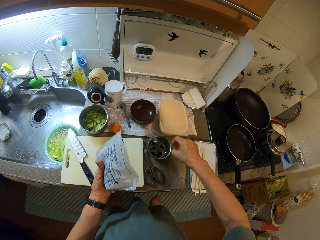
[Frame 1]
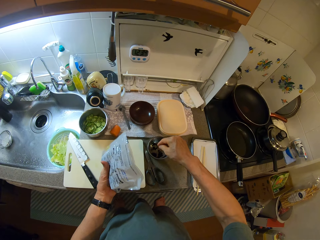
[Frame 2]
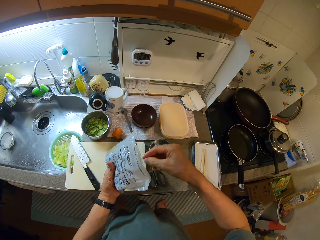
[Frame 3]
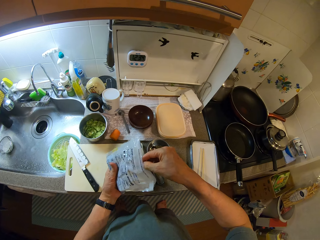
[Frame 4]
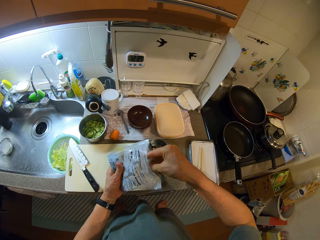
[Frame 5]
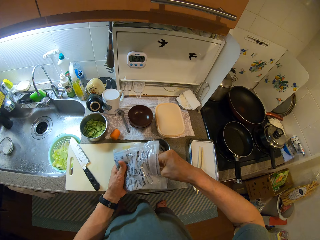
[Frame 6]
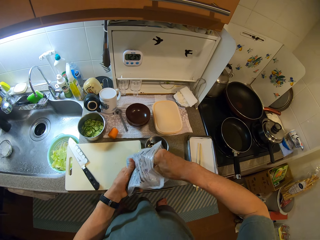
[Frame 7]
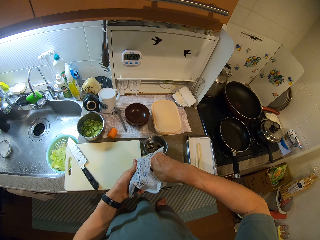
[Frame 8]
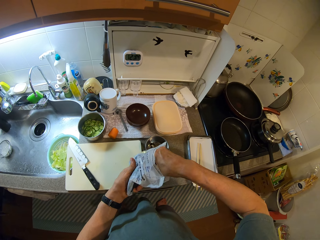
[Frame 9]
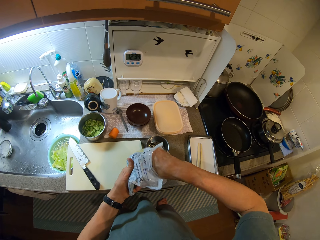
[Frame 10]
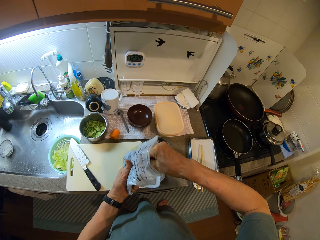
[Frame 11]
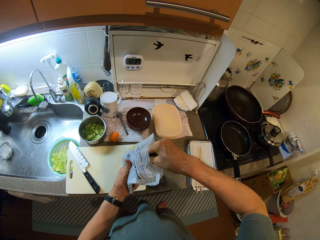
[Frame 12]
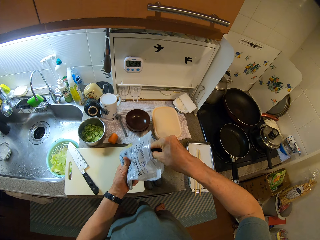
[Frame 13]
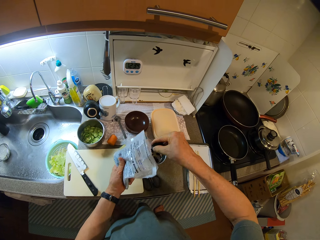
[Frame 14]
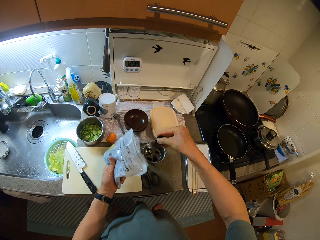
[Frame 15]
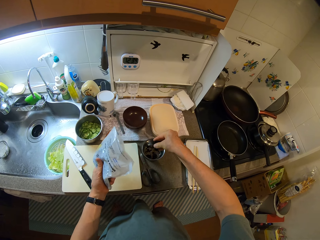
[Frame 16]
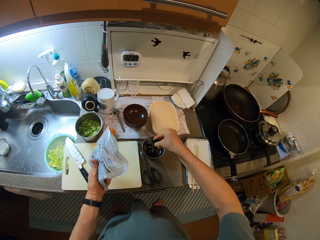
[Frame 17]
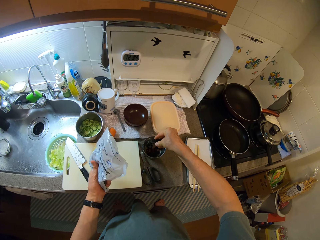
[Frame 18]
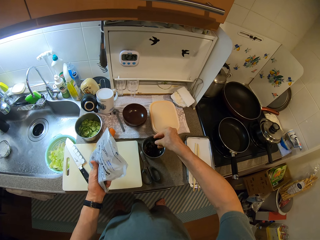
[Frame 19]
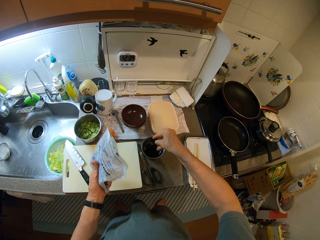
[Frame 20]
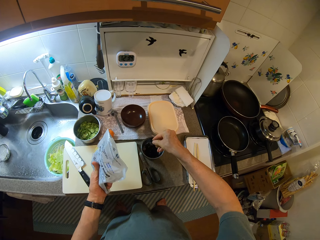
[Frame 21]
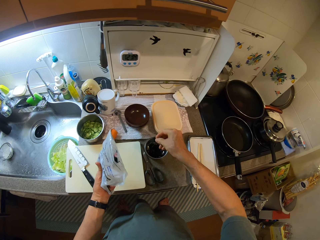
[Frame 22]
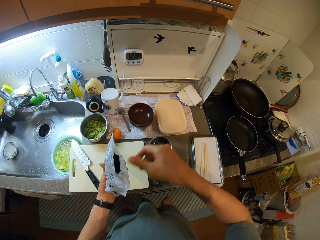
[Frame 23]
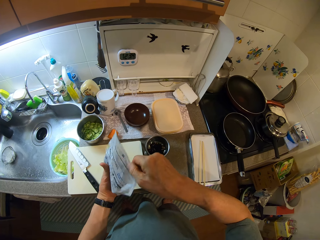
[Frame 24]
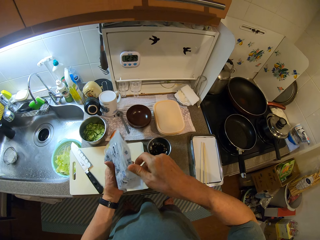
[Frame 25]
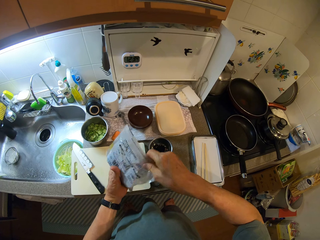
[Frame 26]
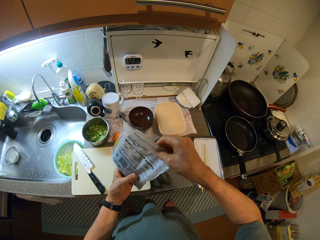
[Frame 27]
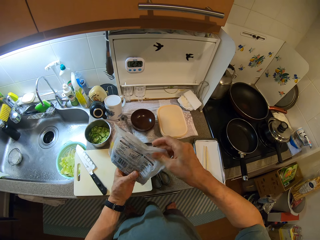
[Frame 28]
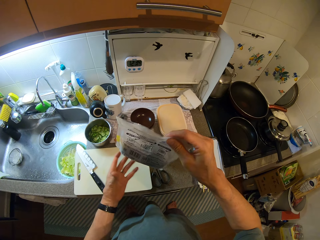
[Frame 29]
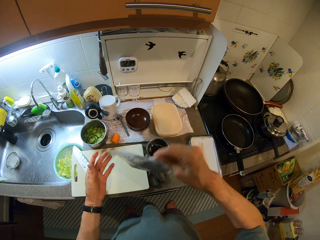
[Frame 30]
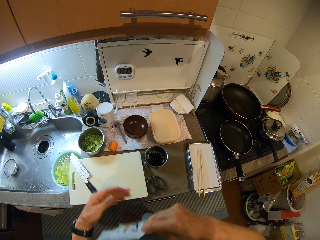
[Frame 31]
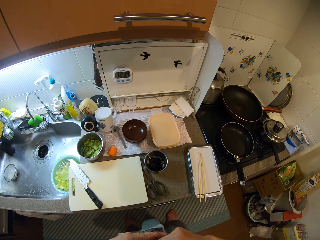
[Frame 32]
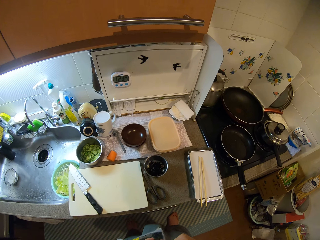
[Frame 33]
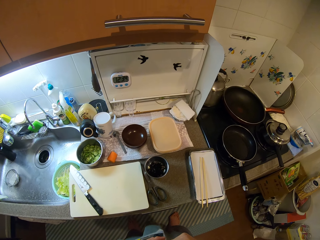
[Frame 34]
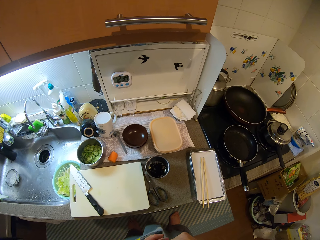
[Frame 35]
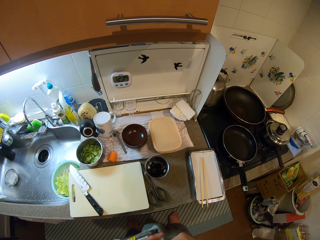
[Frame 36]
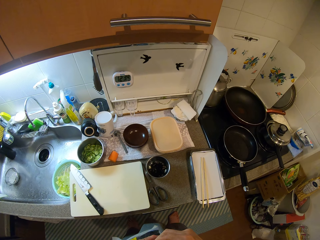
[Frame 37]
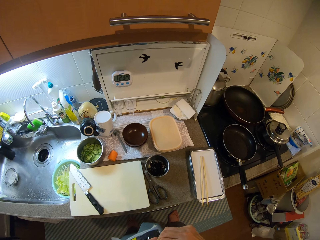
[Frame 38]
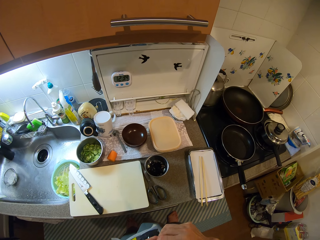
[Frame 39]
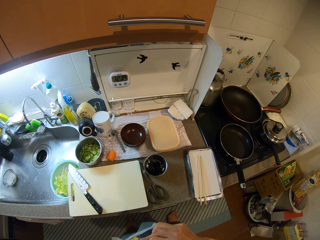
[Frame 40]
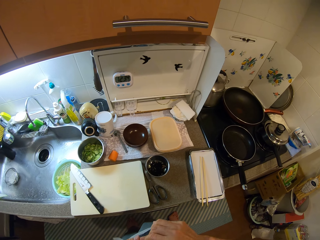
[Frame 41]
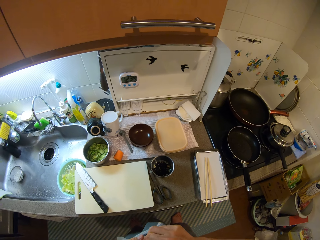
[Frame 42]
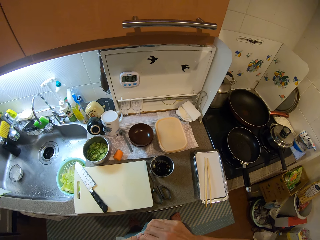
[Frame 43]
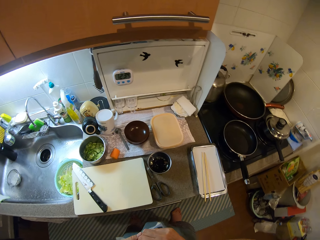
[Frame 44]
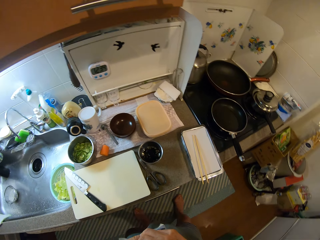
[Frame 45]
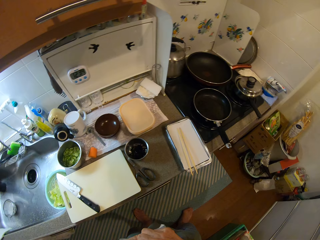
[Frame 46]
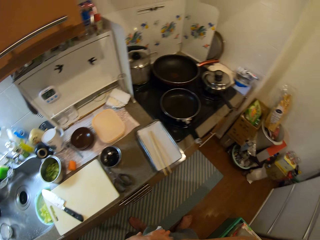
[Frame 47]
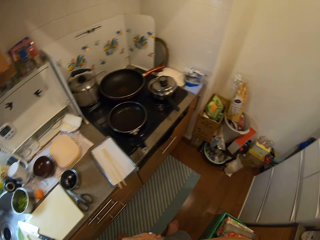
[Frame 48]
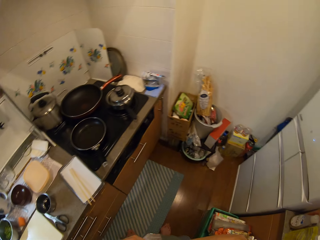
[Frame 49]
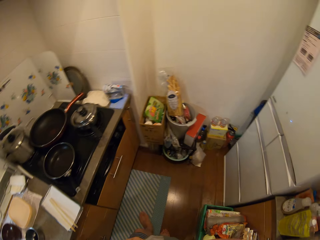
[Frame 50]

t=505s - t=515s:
The camera wearer puts the vegetable in the other bowl. He picks out some of the vegetables in the pack with his right hand. He puts the vegetables in the other bowl. He closes the pack of vegetables.

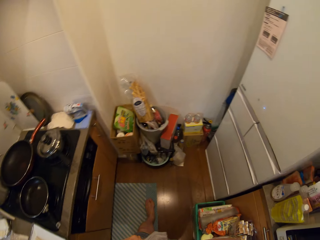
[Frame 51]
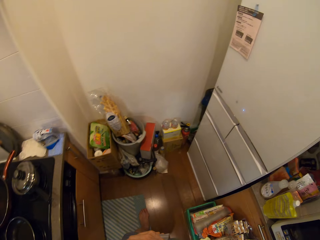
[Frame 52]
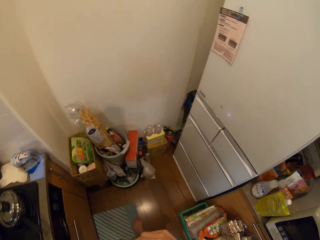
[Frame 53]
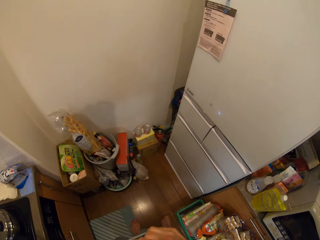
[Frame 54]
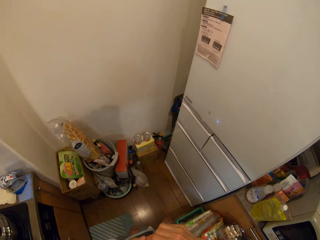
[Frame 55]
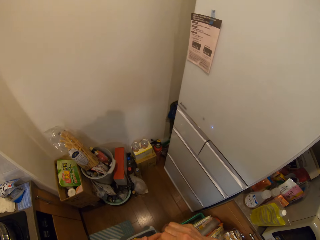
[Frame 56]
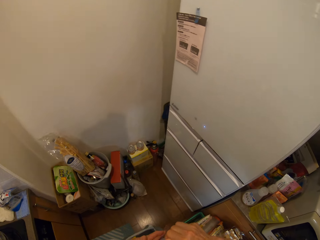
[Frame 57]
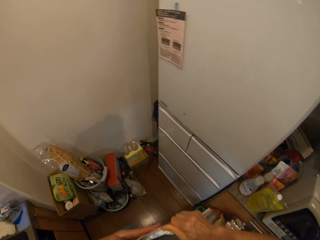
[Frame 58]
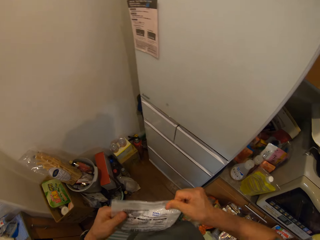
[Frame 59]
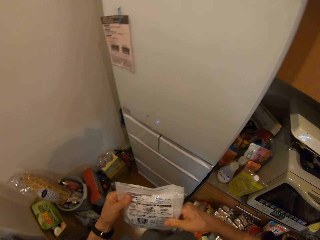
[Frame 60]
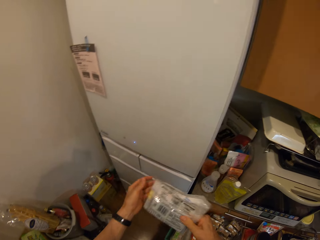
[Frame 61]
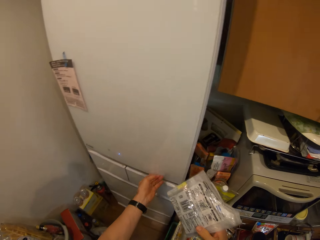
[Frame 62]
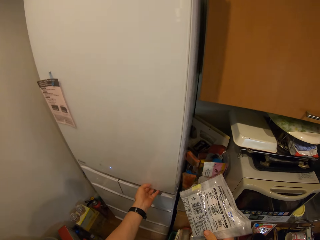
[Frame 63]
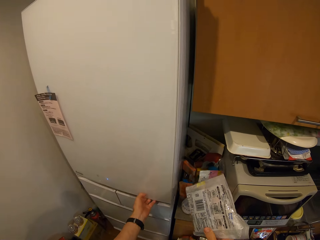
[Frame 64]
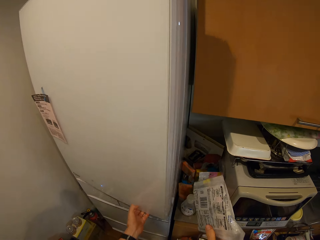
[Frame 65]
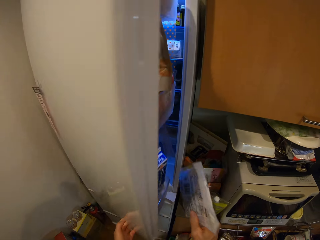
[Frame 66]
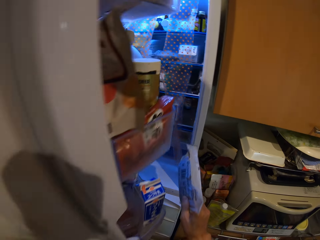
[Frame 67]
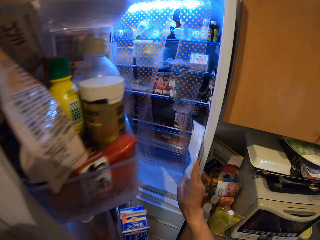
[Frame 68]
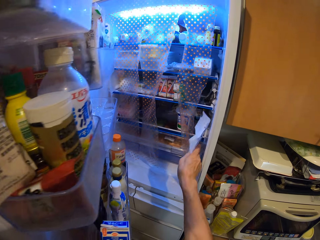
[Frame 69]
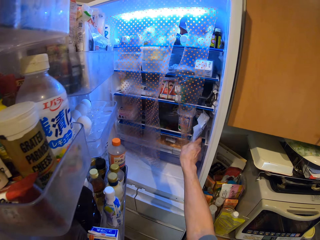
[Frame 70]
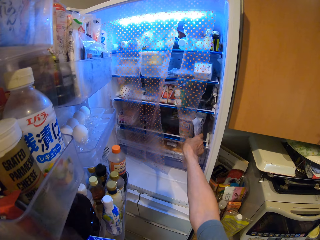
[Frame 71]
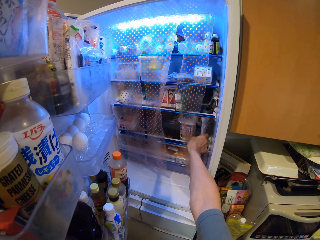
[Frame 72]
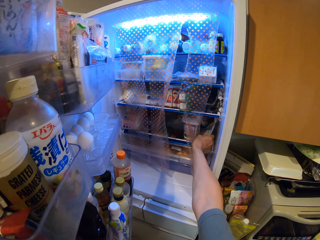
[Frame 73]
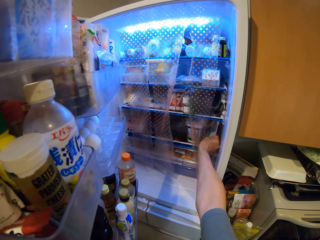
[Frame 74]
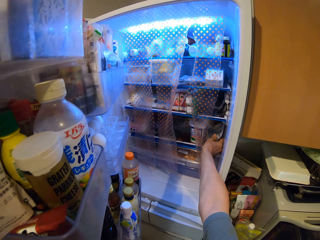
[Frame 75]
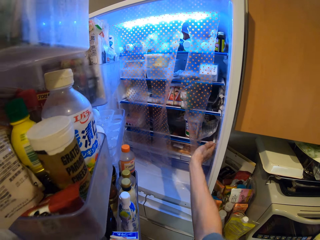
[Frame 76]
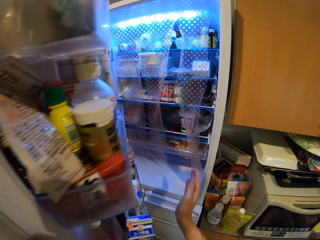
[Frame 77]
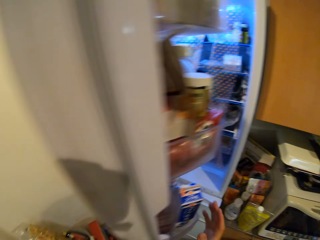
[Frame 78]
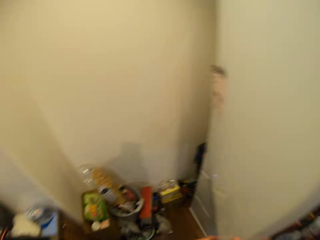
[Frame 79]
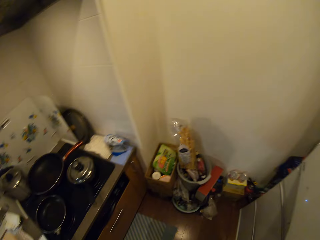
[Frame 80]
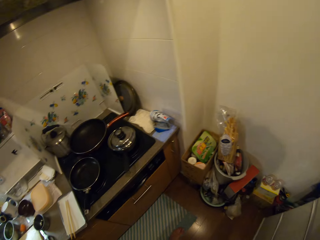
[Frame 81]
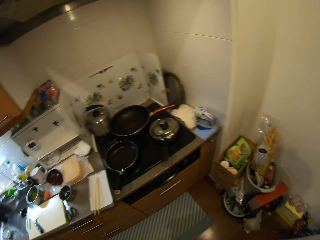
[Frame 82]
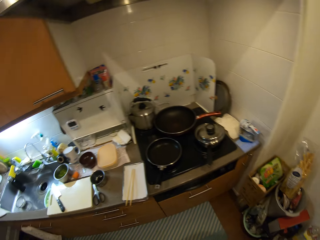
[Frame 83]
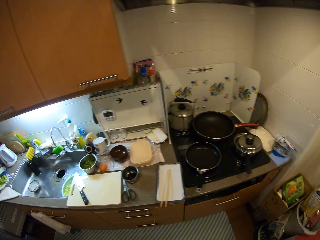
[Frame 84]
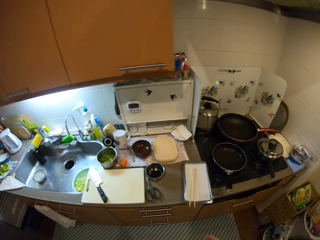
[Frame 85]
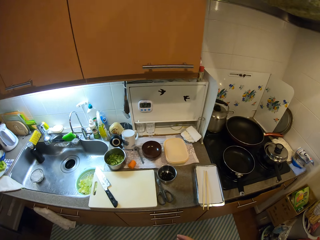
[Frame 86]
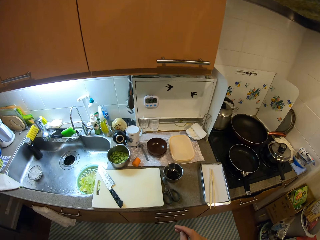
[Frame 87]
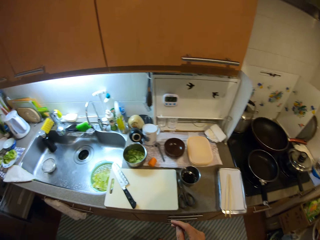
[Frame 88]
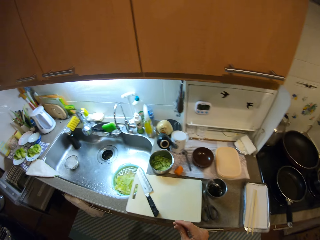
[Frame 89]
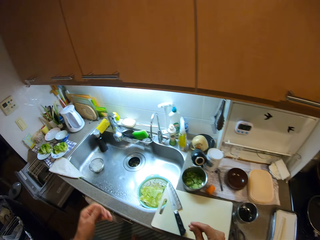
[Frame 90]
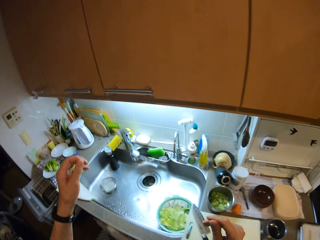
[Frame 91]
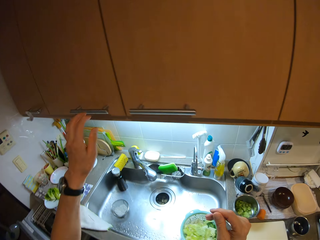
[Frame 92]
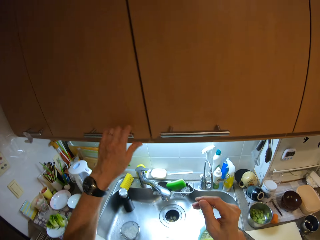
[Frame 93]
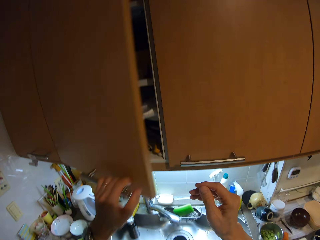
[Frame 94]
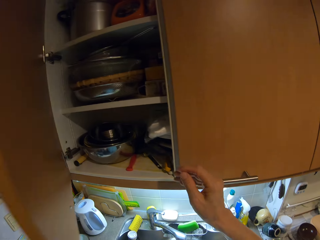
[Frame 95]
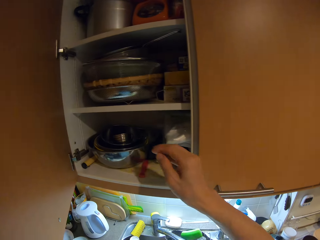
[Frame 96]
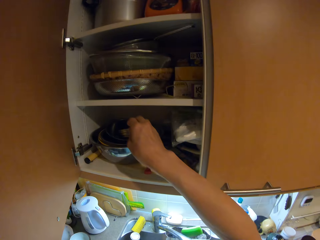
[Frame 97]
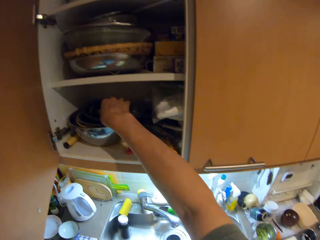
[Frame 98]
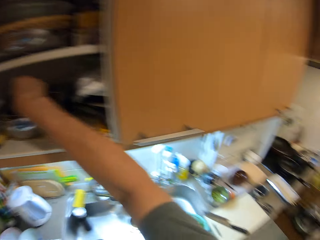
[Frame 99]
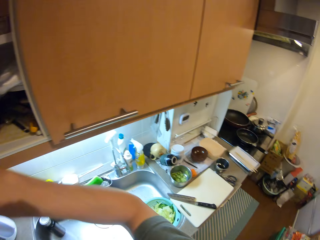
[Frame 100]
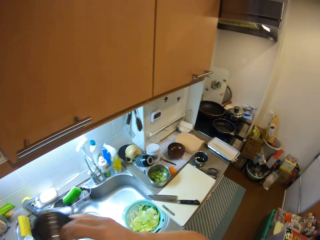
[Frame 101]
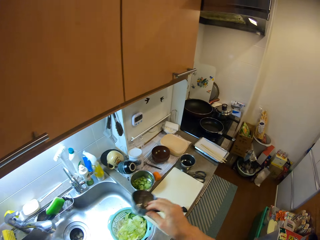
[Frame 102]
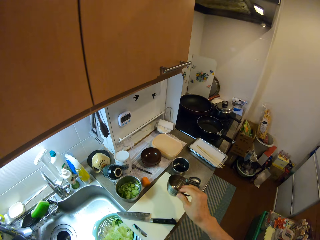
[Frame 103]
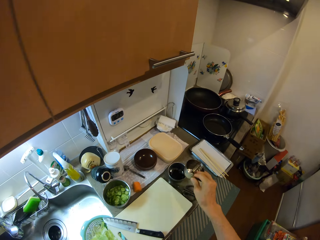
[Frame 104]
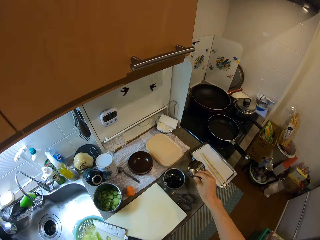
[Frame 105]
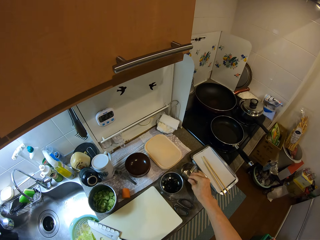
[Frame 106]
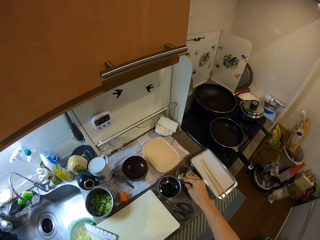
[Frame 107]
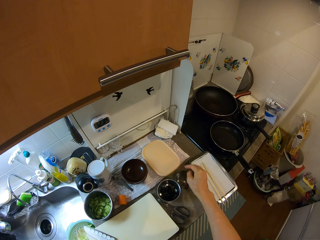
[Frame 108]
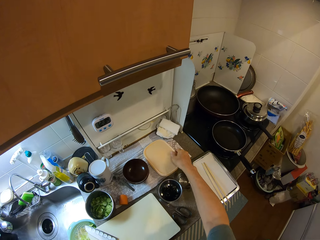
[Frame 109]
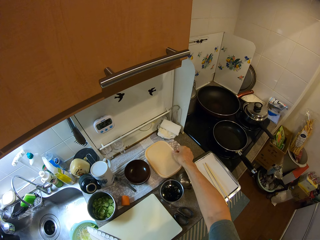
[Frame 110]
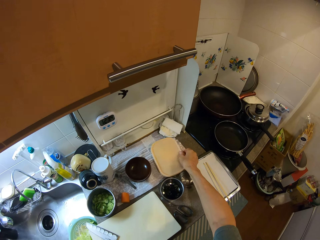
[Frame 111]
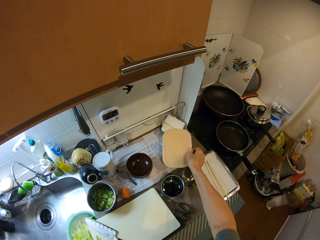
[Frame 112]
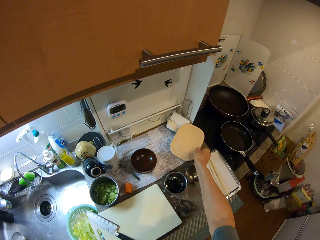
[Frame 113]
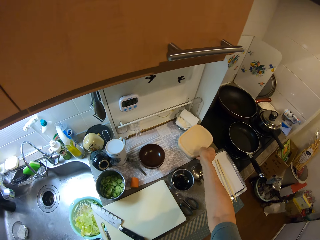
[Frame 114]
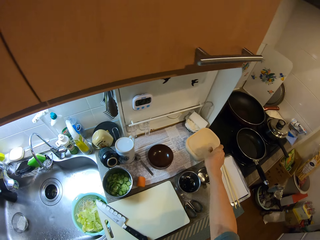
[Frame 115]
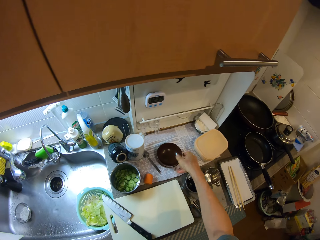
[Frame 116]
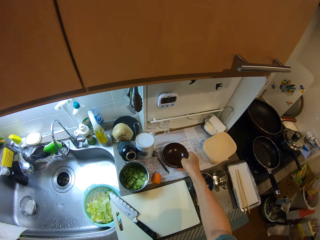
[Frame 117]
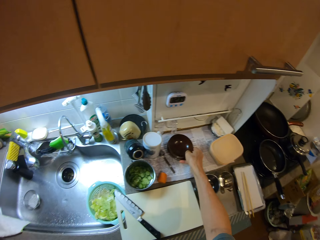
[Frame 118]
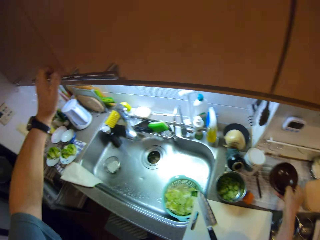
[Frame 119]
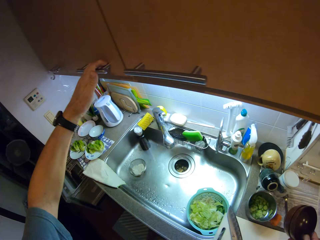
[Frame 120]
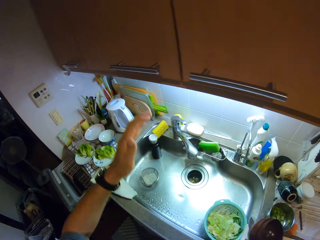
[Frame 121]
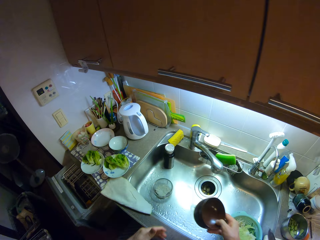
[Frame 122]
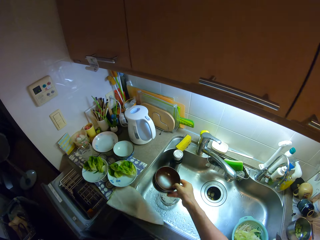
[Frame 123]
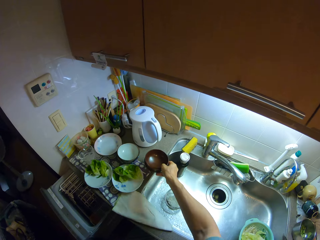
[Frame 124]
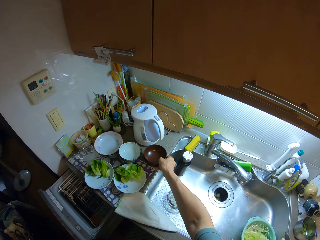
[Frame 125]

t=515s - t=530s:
The camera wearer opens the fridge with his left hand. He drops the pack of vegetables in the fridge. He closes the fridge with his left hand. He turns around the kitchen. He opens the cupboard with his left hand. He picks another bowl from the cupboard with his left hand. He closes the cupboard with his left hand. He drops the other bowl on the counter. He moves the plastic container on the counter with his right hand. He picks the other bowl from the counter with his right hand.
